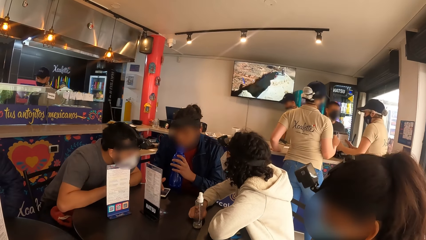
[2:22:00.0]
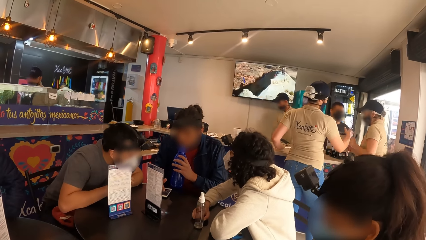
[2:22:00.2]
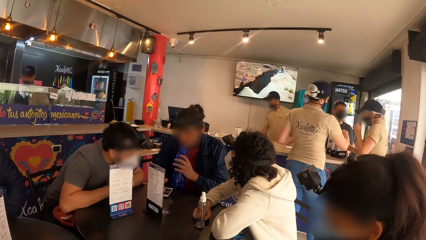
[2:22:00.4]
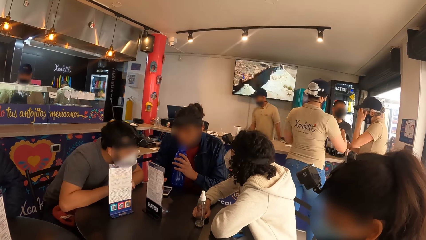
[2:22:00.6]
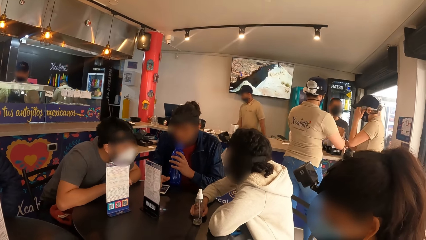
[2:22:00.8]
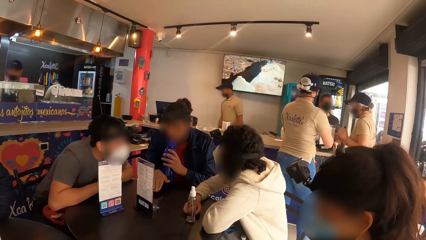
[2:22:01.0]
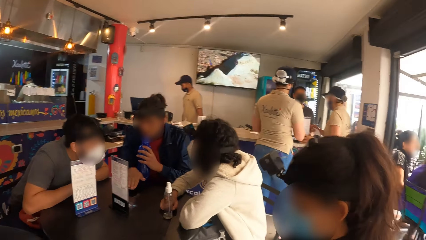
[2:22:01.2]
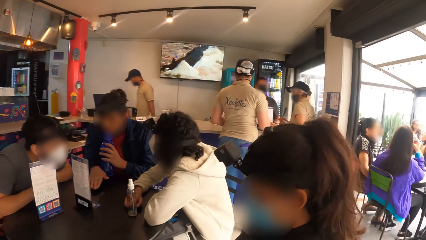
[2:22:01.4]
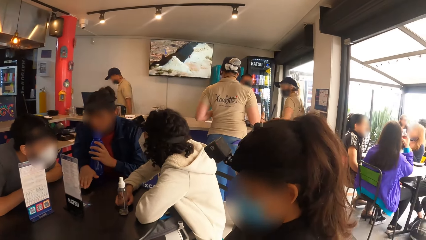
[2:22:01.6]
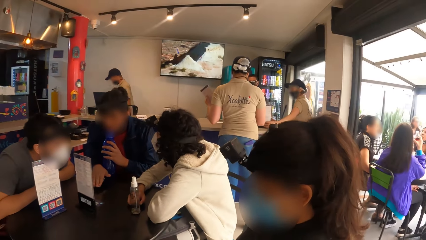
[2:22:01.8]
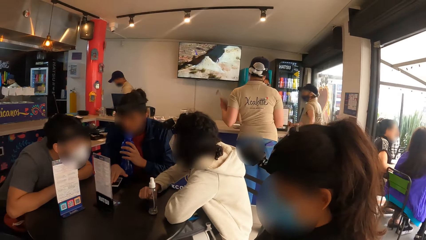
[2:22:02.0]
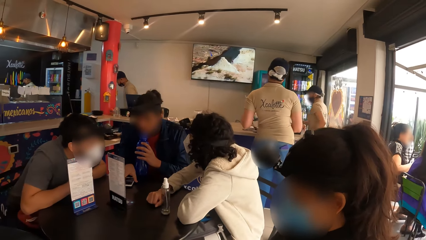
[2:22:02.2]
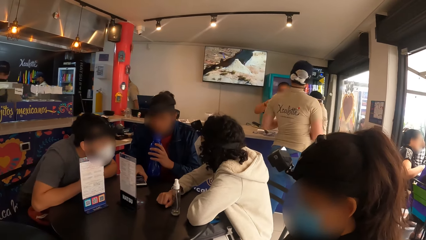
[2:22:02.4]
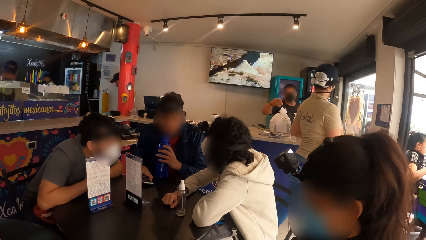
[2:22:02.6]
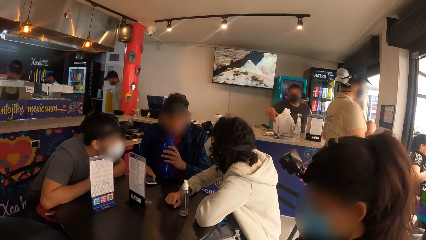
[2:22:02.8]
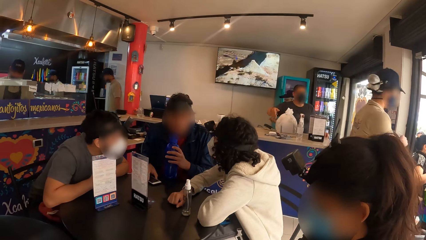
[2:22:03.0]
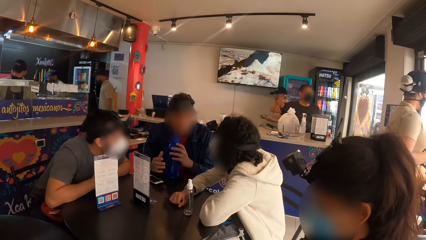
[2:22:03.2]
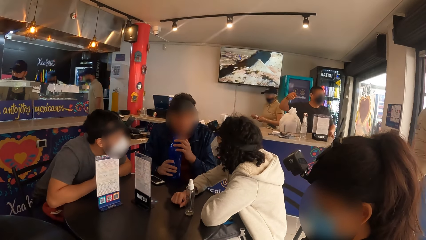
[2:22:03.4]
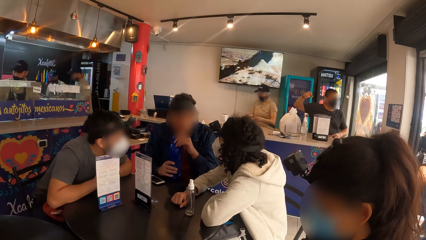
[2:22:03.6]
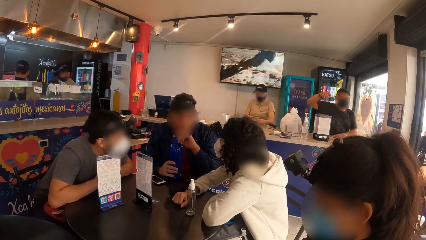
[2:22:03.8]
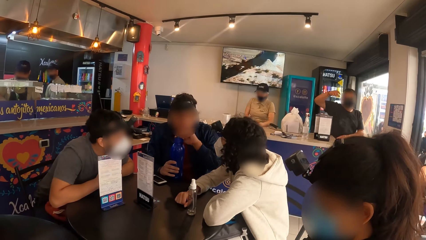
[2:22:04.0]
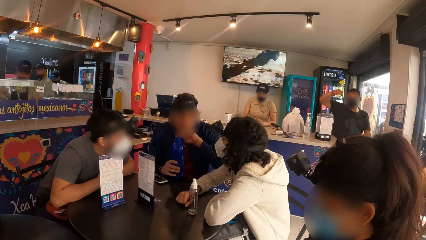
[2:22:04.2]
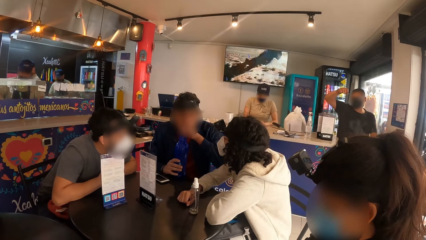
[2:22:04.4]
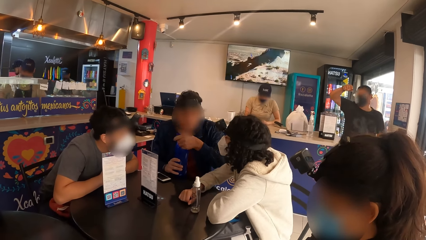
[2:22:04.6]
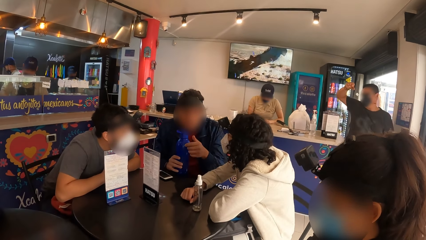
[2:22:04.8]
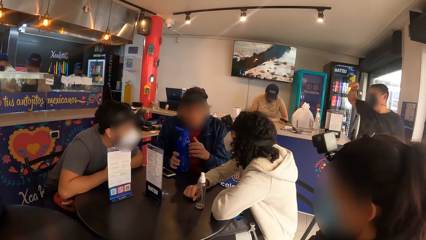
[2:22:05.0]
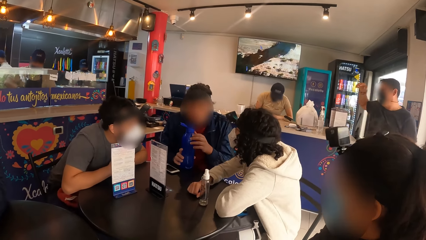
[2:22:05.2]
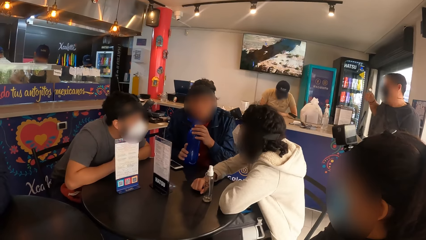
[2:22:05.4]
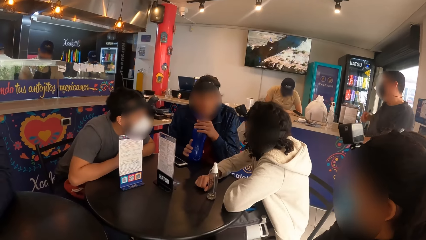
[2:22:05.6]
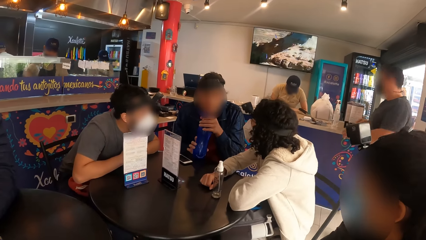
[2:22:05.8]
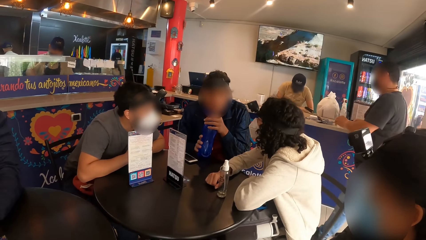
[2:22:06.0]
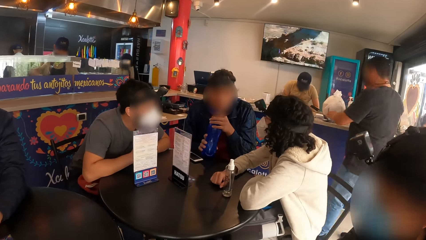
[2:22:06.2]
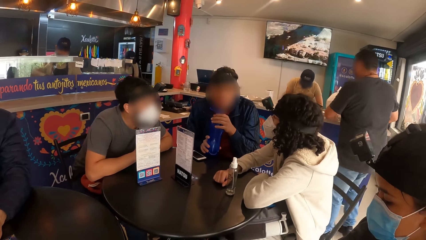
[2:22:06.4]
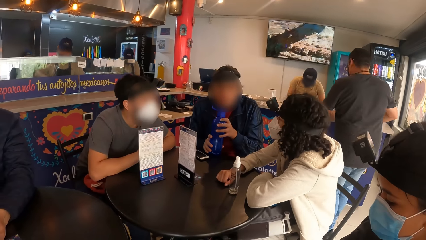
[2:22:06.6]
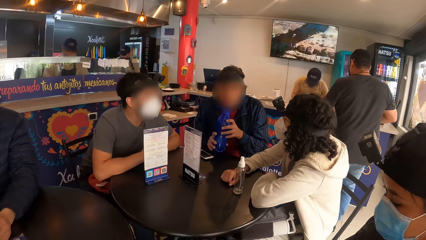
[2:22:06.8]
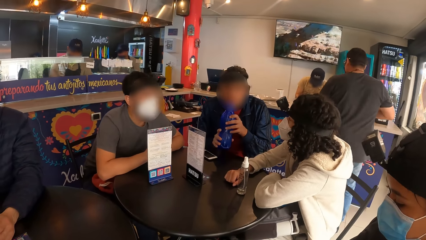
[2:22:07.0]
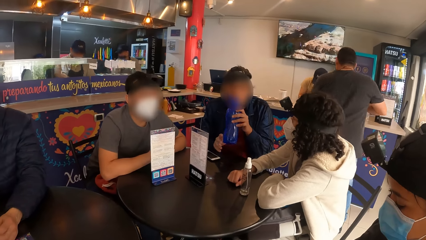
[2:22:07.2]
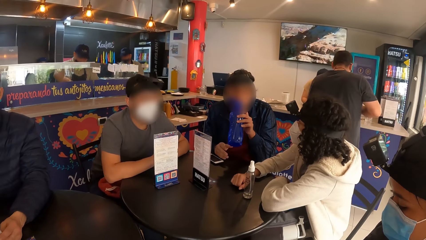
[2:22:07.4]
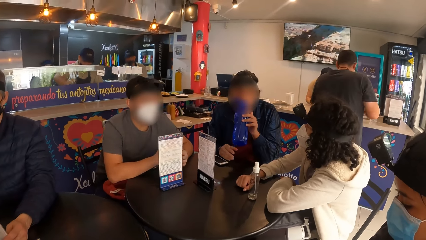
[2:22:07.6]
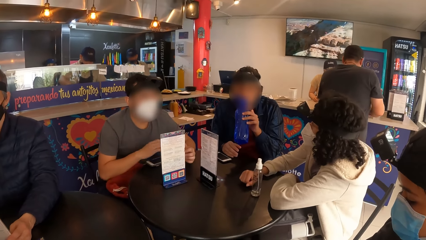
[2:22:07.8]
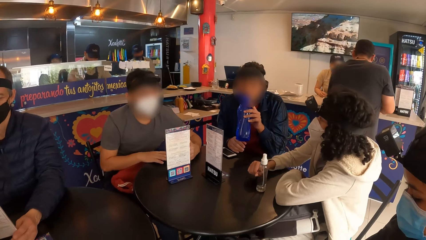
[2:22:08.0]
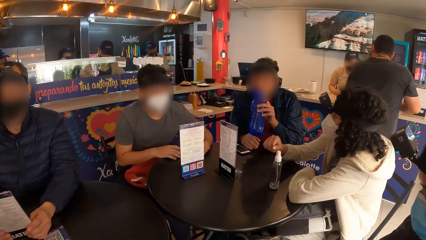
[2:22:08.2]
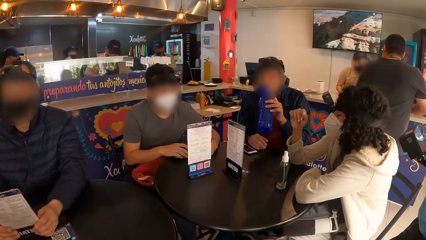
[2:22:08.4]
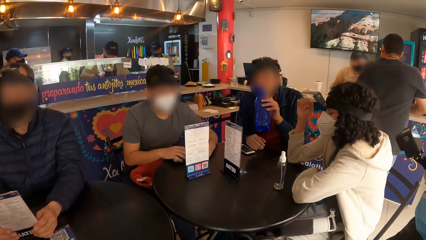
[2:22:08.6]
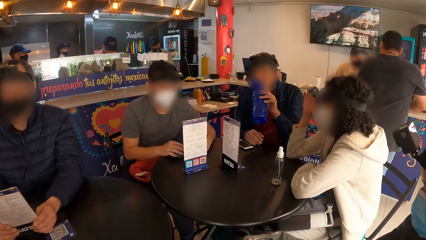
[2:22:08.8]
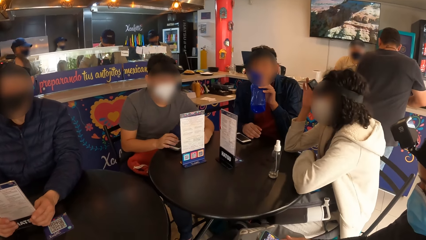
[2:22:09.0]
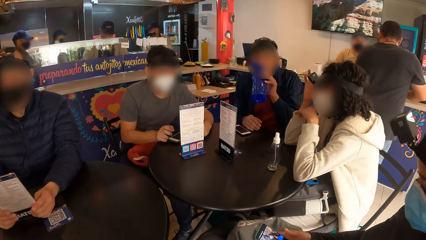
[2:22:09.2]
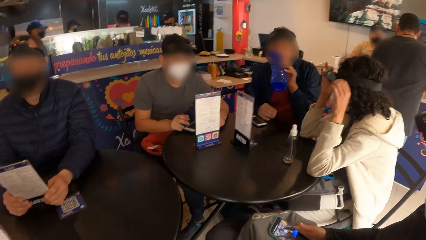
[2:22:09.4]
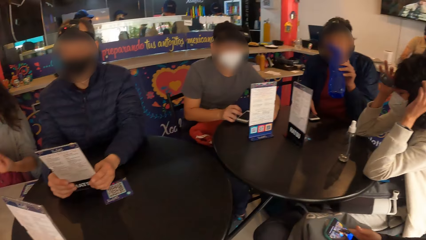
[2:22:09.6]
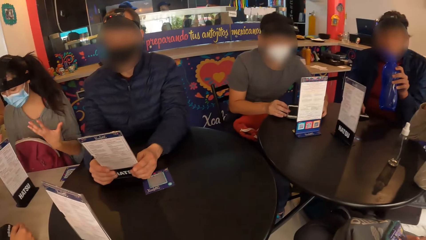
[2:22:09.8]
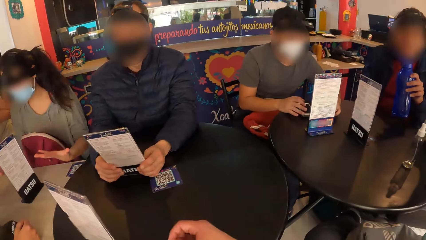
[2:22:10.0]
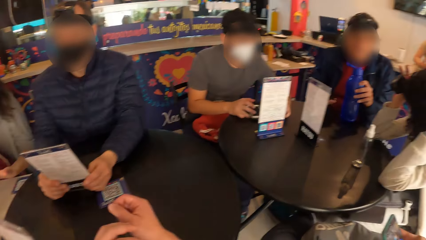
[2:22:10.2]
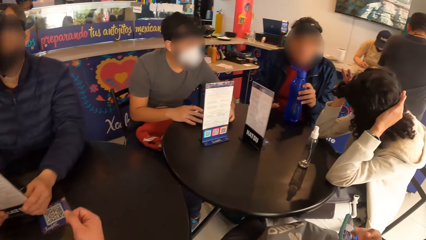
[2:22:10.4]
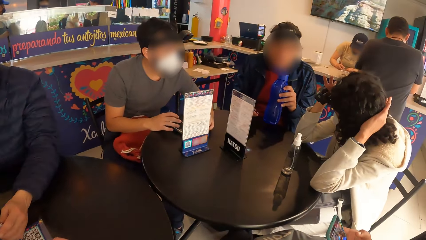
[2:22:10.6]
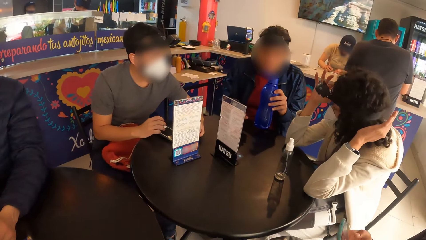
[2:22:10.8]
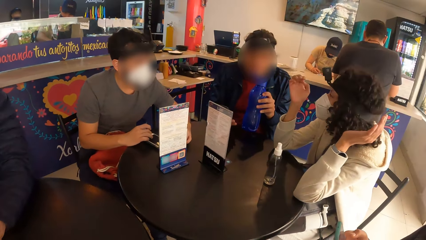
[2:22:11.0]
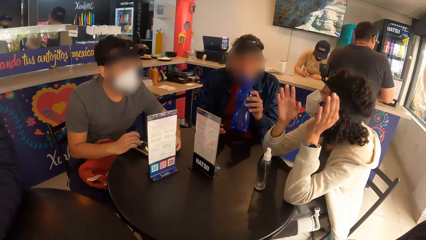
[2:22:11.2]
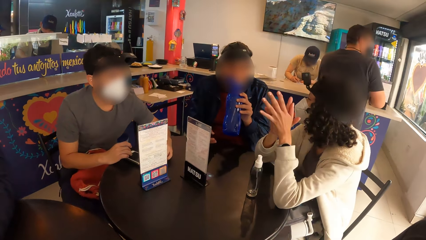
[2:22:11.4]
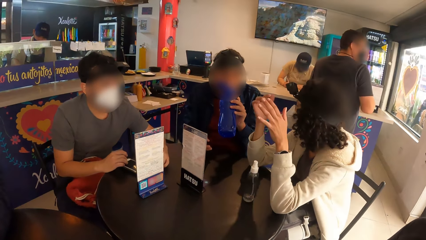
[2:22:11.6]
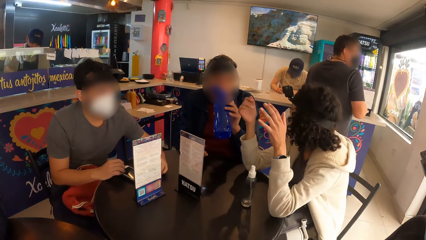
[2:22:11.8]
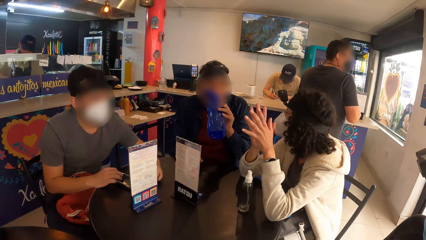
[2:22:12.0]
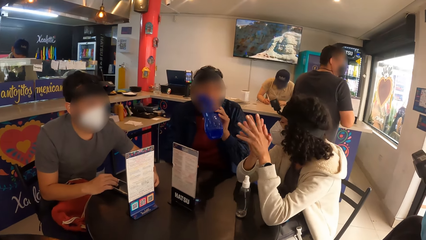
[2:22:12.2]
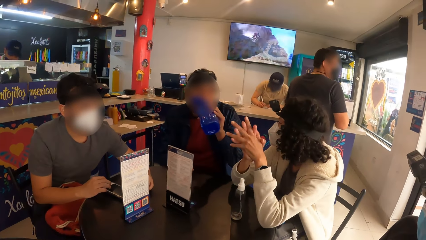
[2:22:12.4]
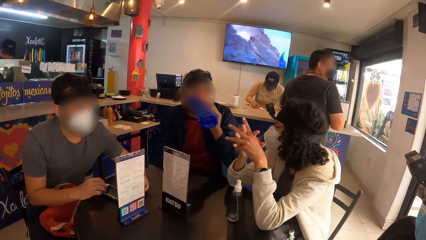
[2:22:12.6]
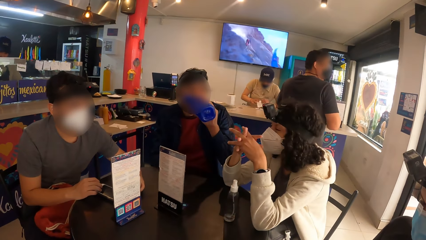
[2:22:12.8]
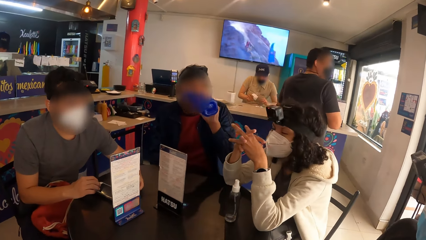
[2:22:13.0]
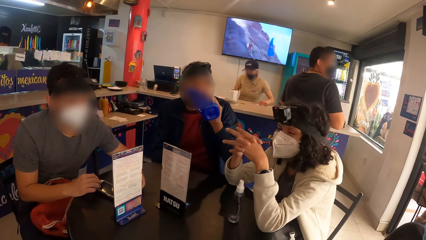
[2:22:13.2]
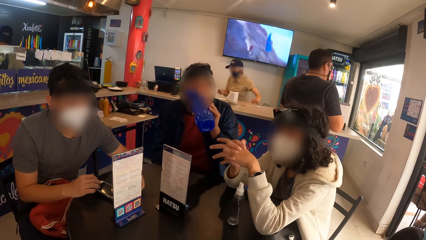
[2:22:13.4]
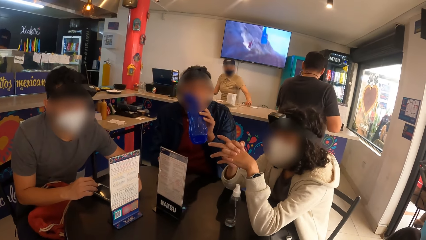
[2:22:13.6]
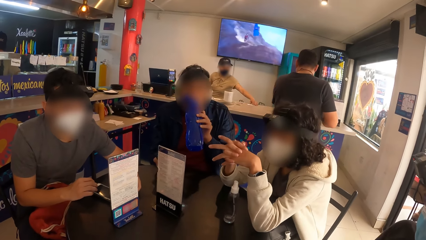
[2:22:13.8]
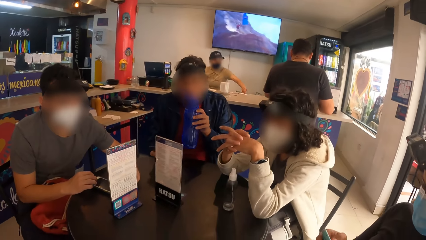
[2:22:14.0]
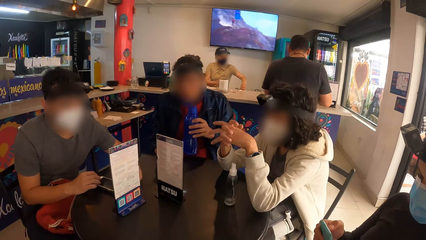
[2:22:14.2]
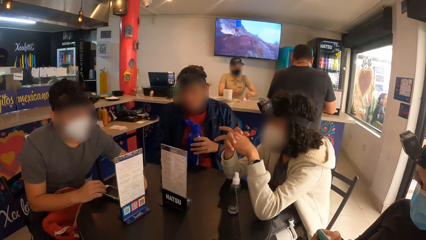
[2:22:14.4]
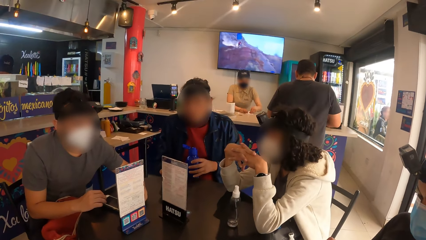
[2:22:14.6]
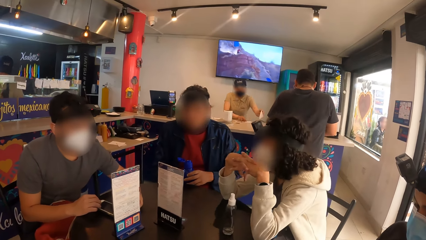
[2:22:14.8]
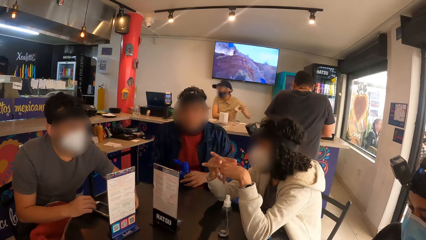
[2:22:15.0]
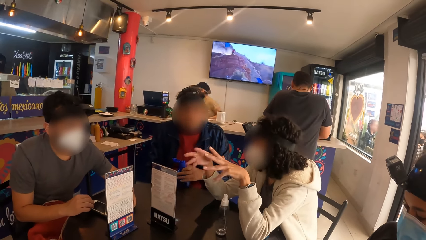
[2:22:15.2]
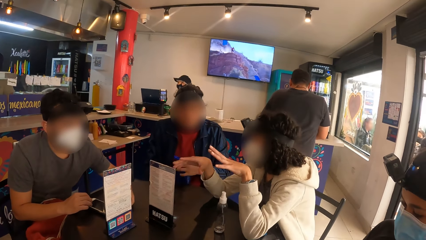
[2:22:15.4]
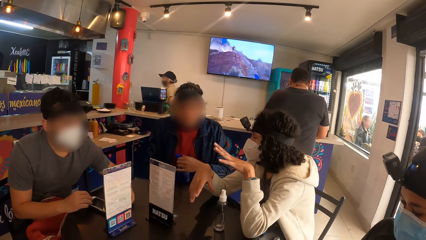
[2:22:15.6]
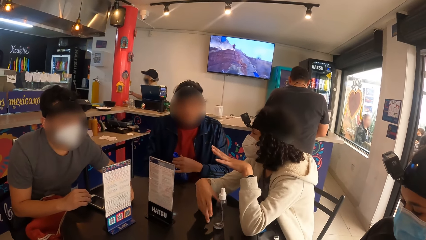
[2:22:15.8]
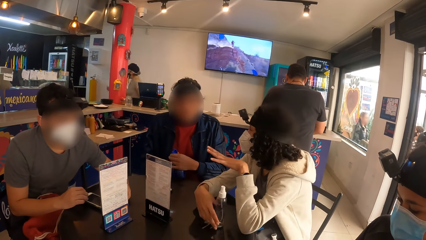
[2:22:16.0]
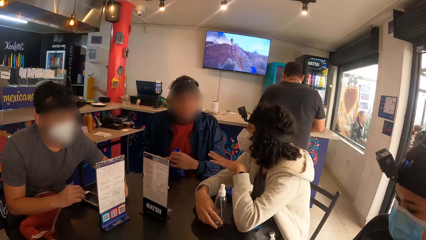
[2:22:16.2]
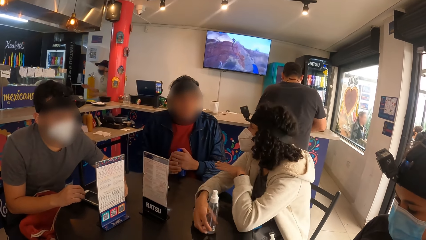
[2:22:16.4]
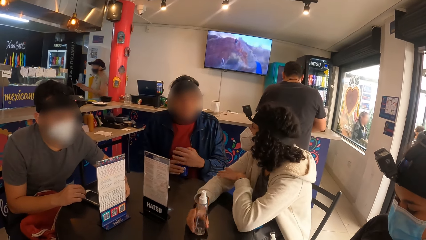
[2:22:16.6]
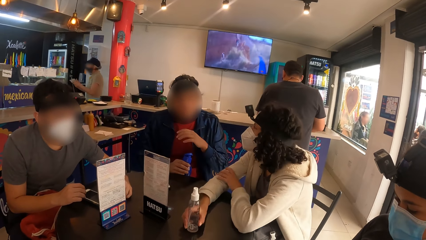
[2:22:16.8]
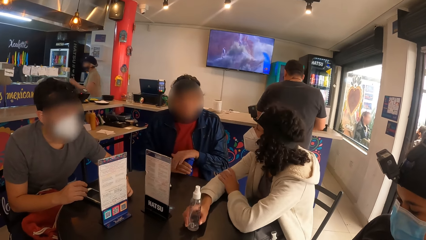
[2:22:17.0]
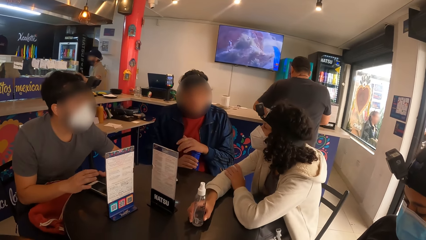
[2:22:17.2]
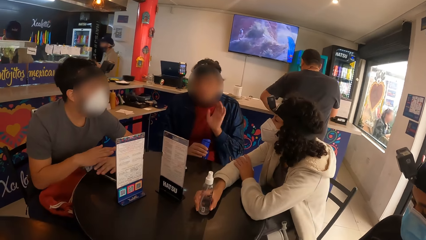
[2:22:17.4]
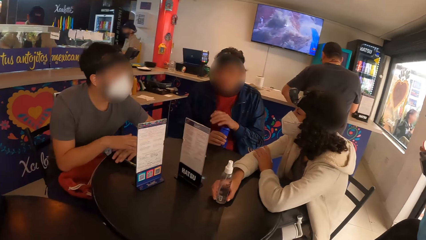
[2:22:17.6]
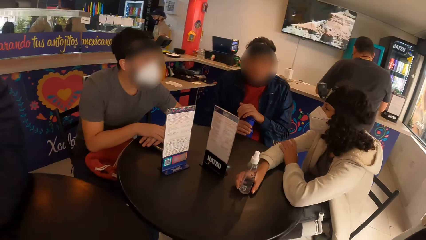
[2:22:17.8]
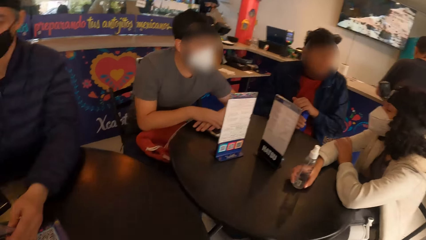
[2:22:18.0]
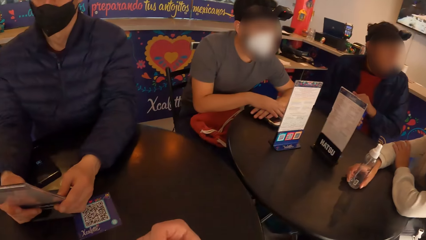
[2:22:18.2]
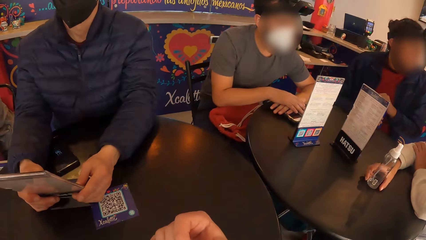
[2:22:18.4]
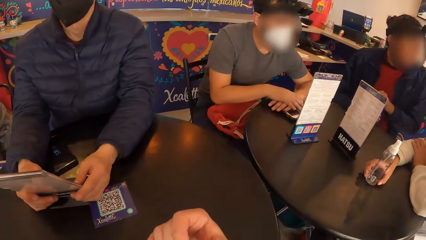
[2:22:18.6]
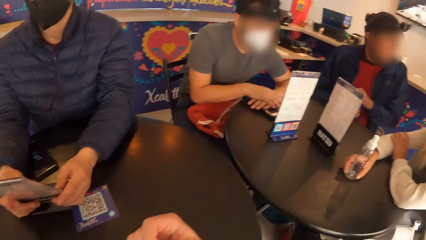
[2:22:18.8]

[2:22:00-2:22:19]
A man adjusts the phone on the table with his right hand, opens the water bottle lid on the table with his right hand, takes the water bottle from the table with both hands, and places his right hand on the table. Another man moves the phone on the table with both hands. A woman adjusts a camera on her head with both hands. The camera wearer places both hands on the table. The woman claps both hands. The first man drinks from the water bottle in his left hand and drops the water bottle in his left hand on his legs. The woman moves the bottle on the table with her right hand. The first man holds the bottle on his legs with his right hand and hits the water bottle in his right hand on his legs with his right hand.
